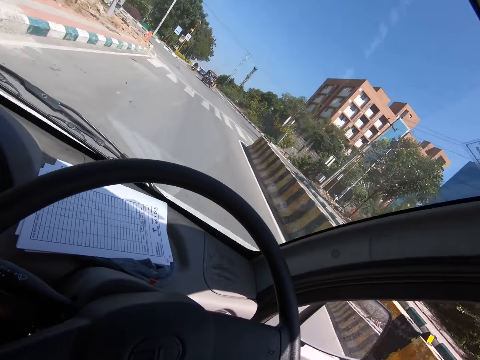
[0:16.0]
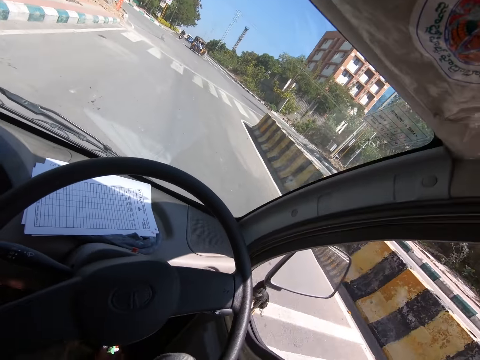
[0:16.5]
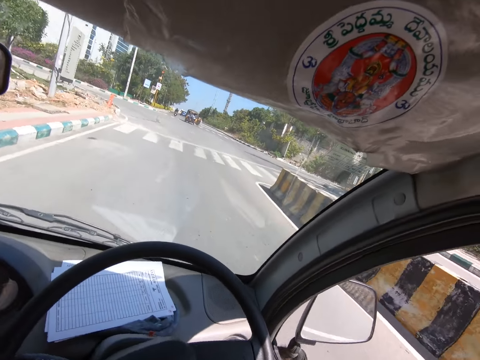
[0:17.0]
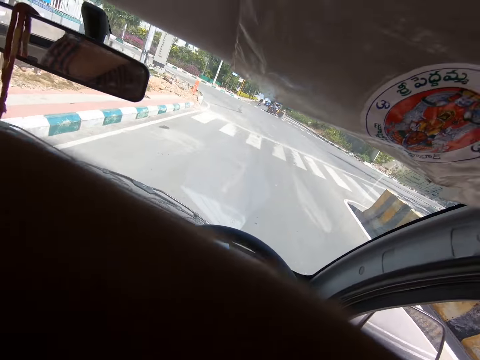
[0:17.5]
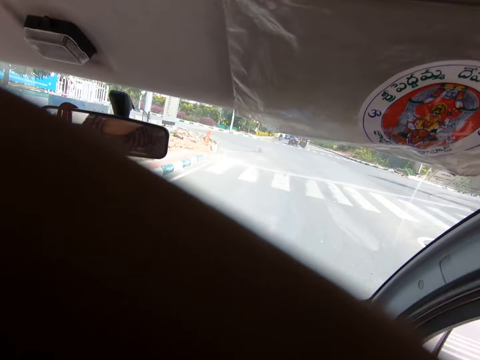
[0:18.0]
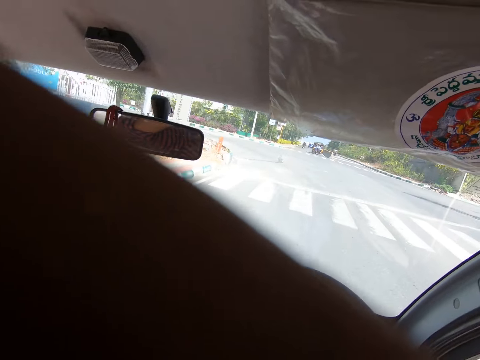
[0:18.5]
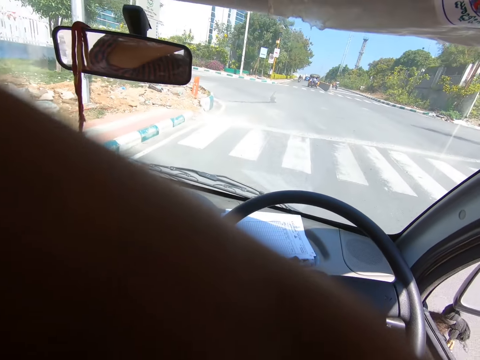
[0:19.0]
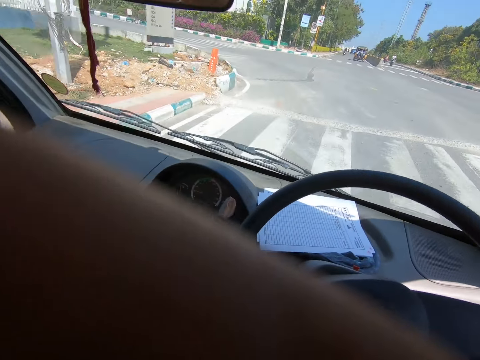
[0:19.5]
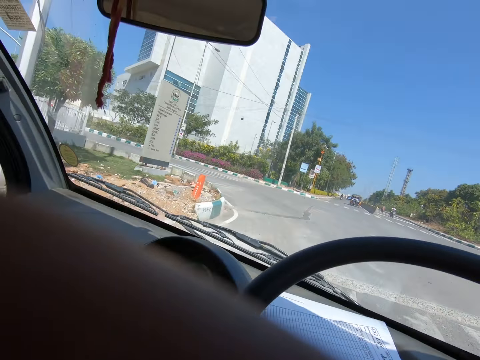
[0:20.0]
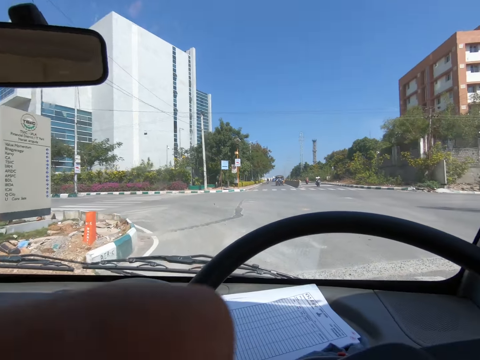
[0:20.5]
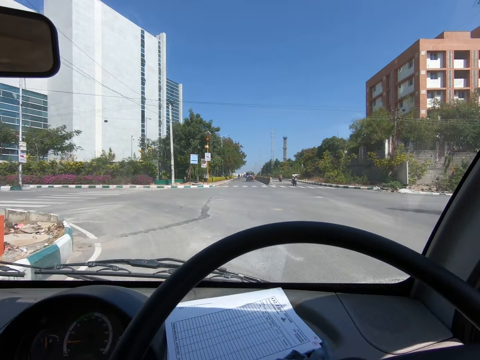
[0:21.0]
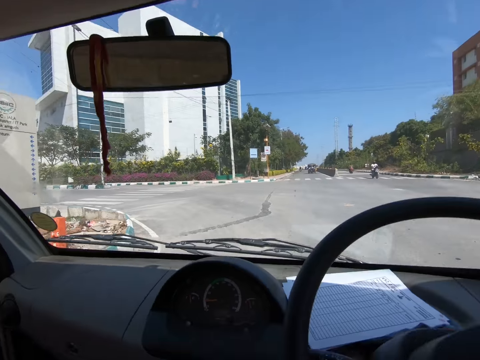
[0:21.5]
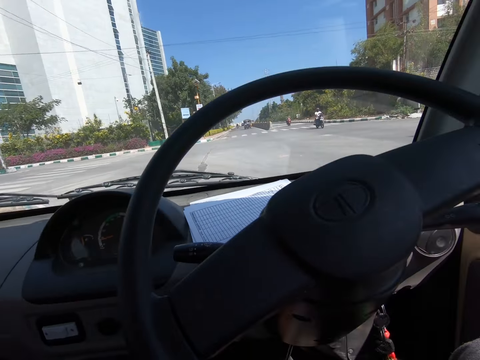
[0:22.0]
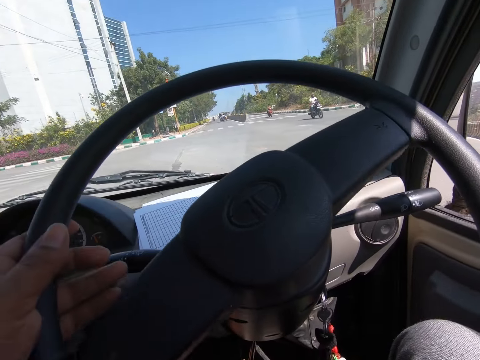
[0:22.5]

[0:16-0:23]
The camera wearer touches his head with his left hand.

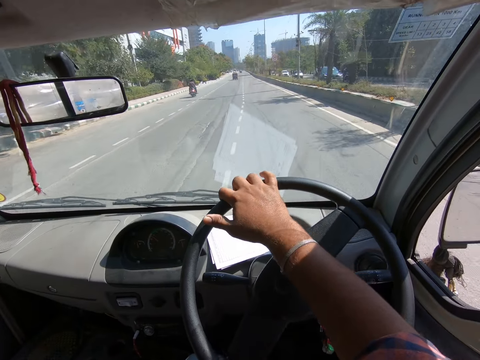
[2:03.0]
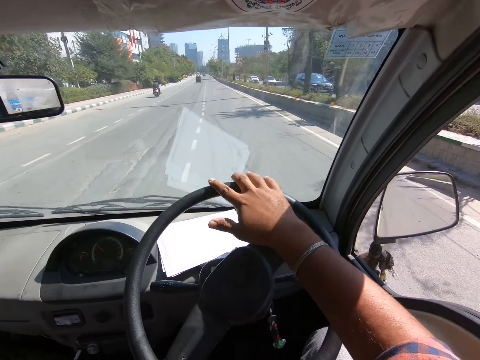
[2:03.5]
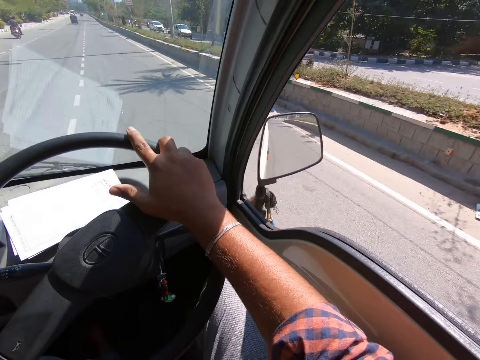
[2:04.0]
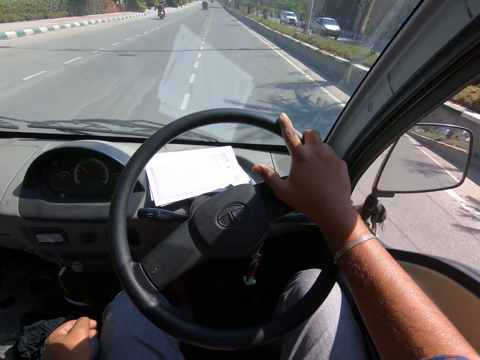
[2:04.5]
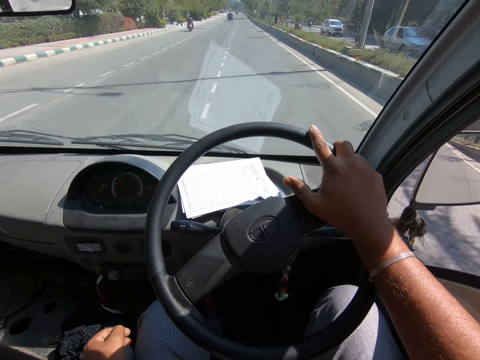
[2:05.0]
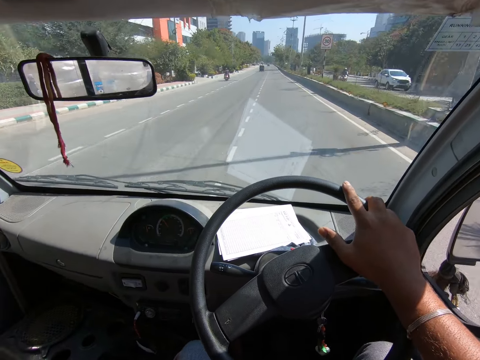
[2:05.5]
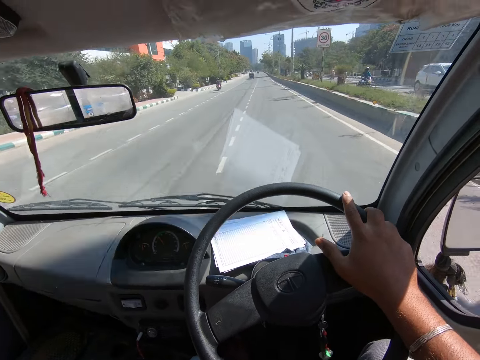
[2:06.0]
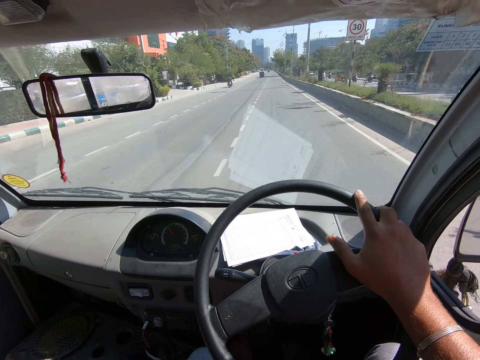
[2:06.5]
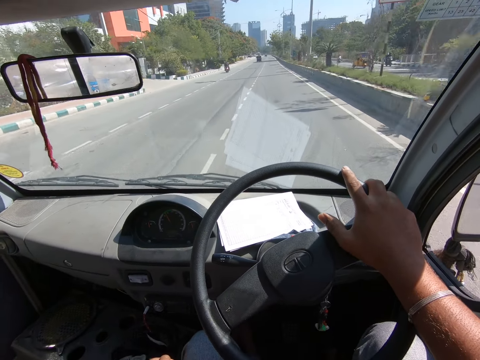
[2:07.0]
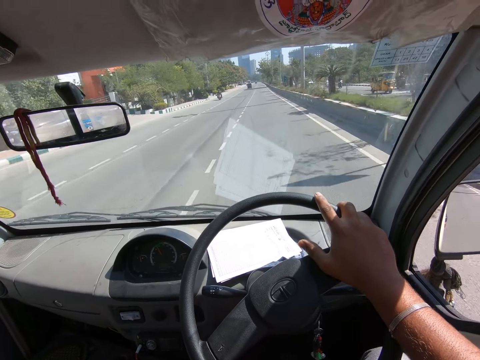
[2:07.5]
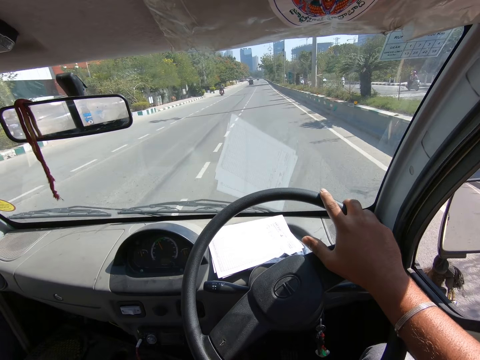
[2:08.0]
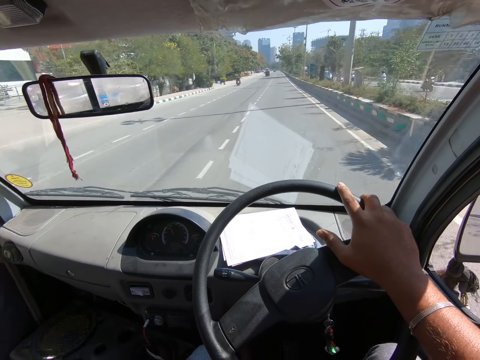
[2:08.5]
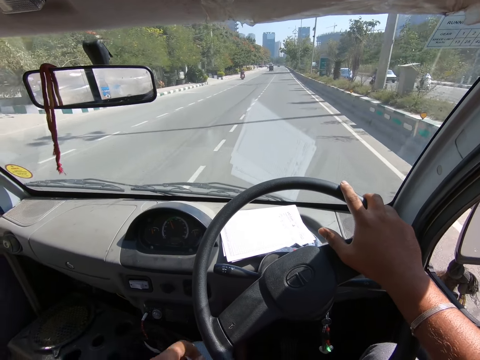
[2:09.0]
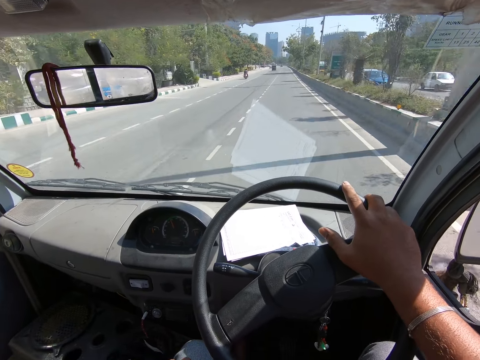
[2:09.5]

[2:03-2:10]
The camera wearer holds the gear with his left hand.

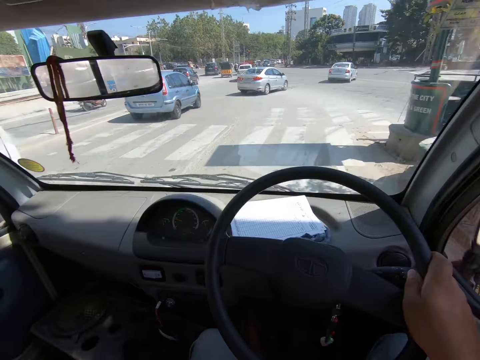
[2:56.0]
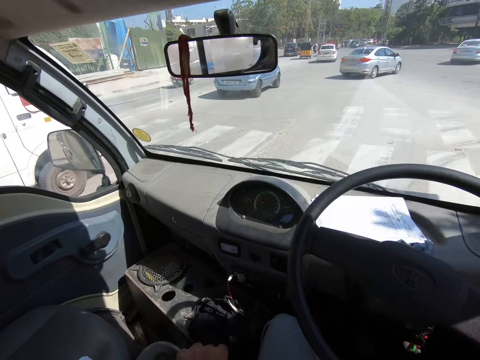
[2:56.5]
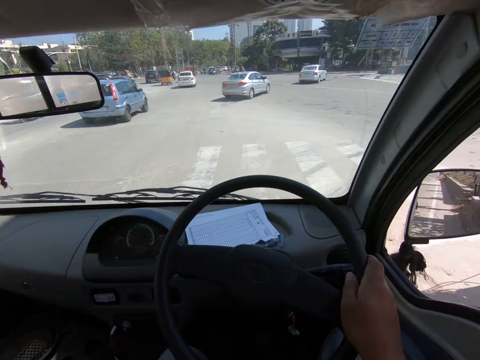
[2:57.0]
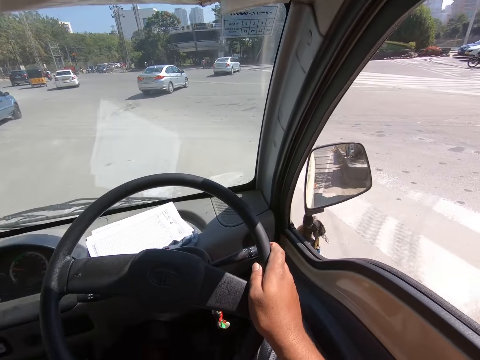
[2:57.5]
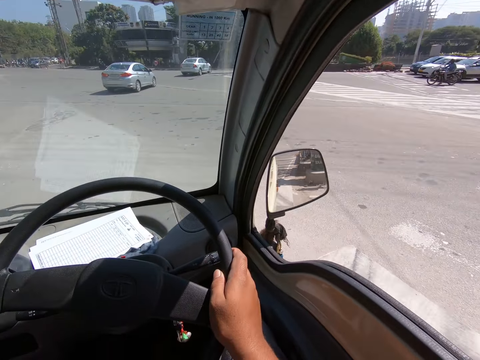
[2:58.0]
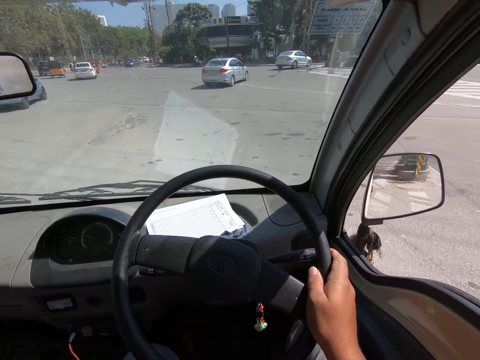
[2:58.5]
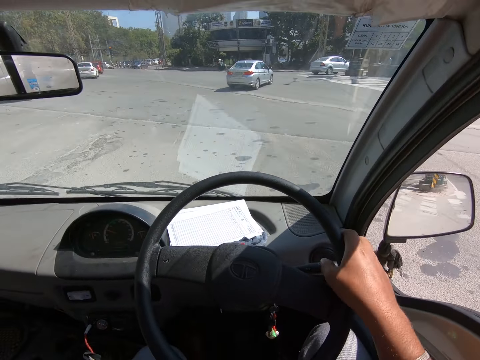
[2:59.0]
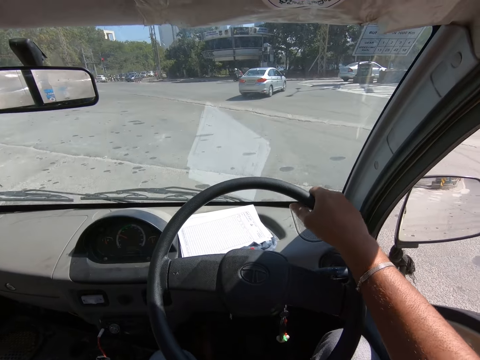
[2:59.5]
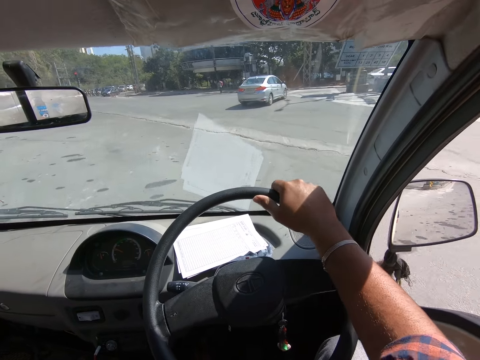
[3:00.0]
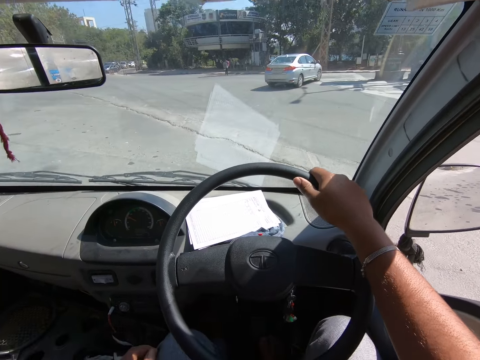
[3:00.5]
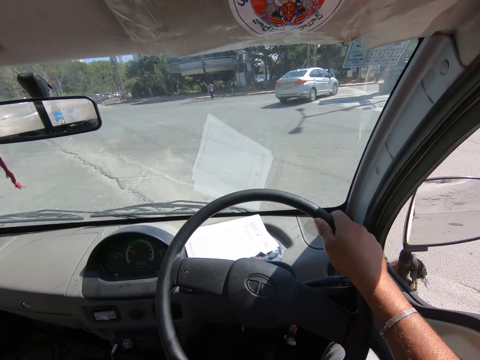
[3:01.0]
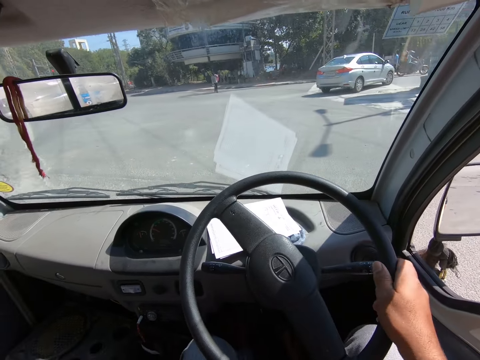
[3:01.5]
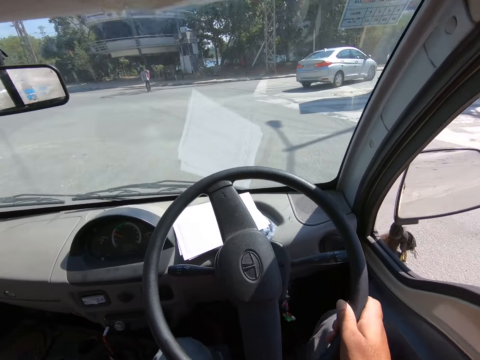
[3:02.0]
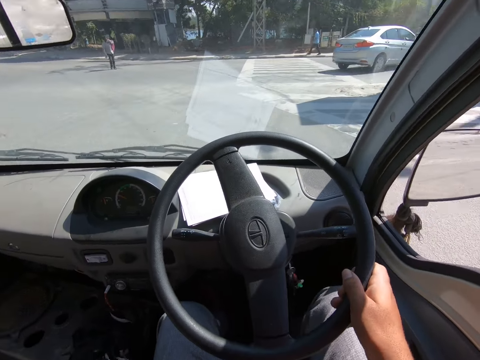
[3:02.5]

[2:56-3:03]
The camera wearer turns the car along the road with both hands.

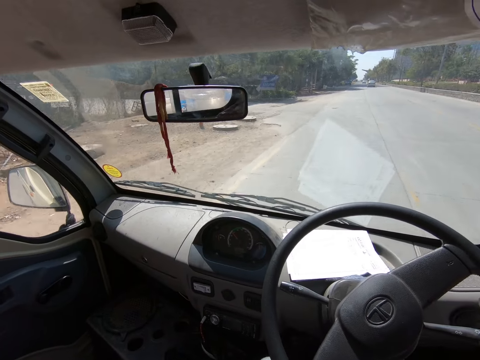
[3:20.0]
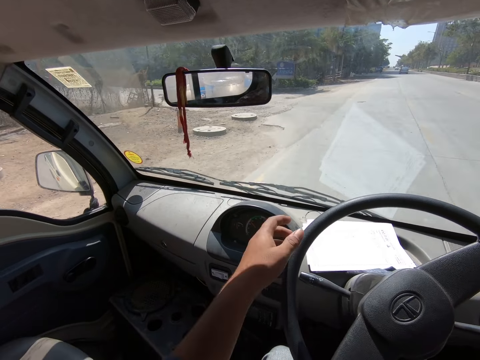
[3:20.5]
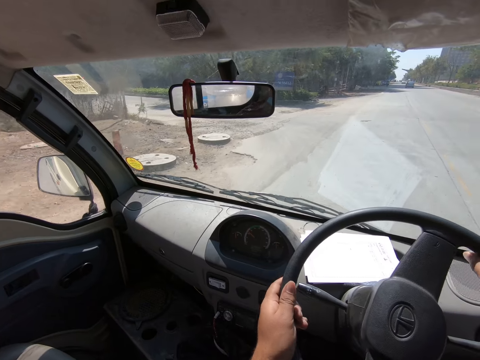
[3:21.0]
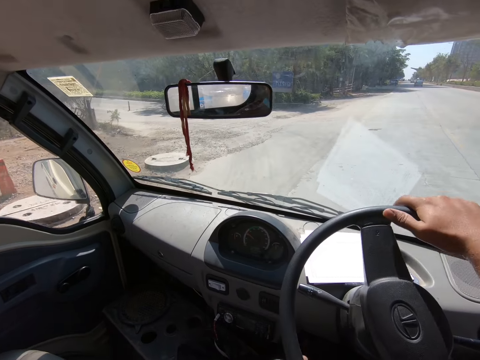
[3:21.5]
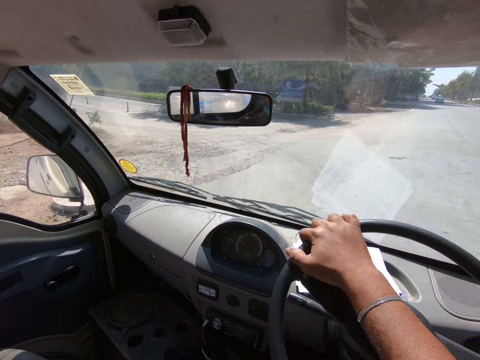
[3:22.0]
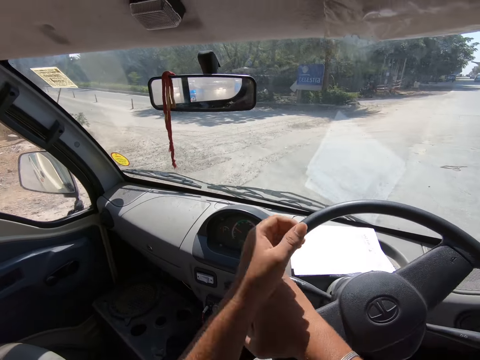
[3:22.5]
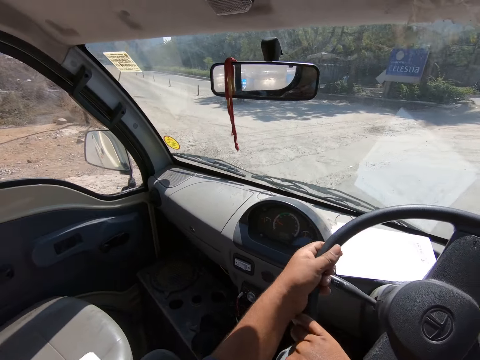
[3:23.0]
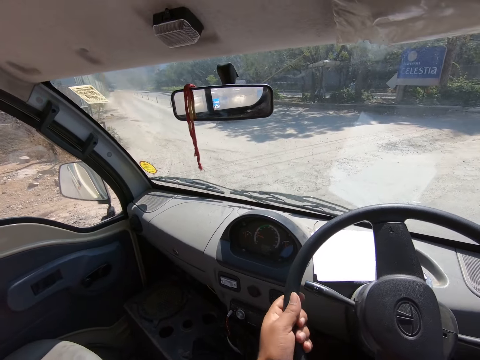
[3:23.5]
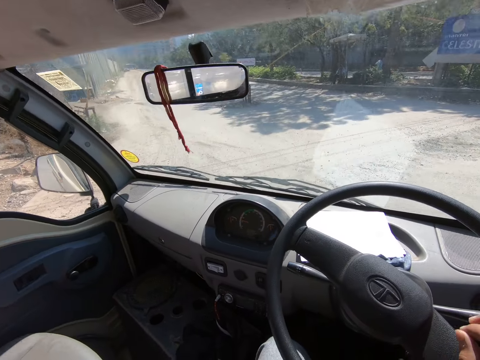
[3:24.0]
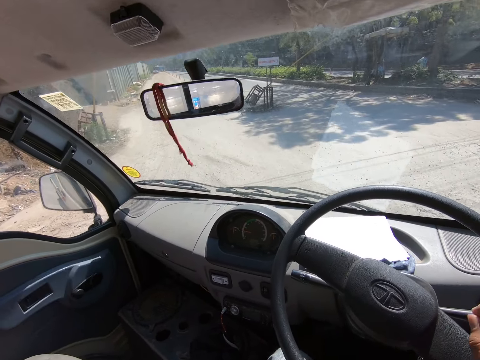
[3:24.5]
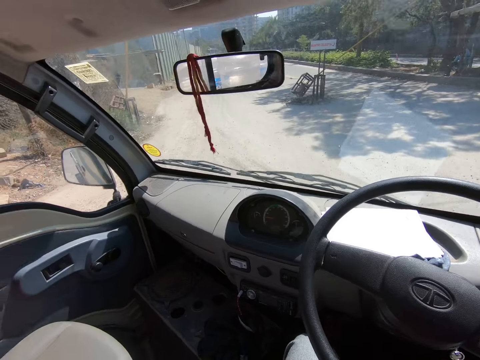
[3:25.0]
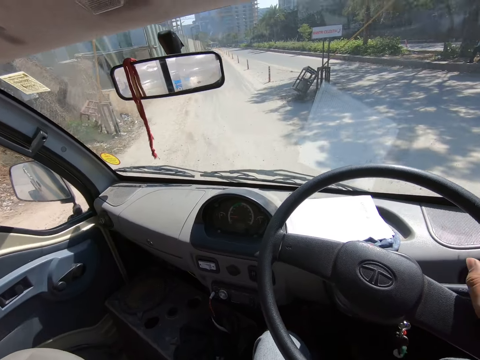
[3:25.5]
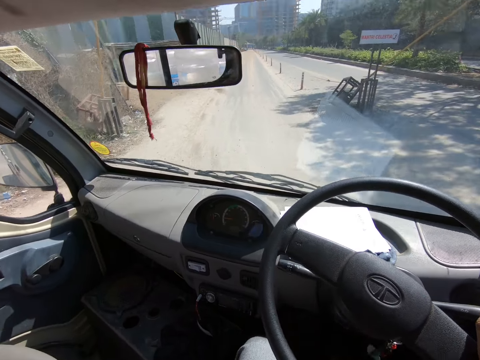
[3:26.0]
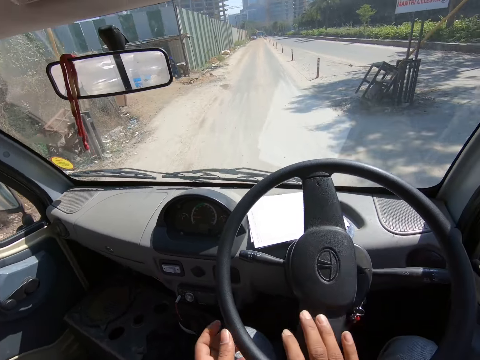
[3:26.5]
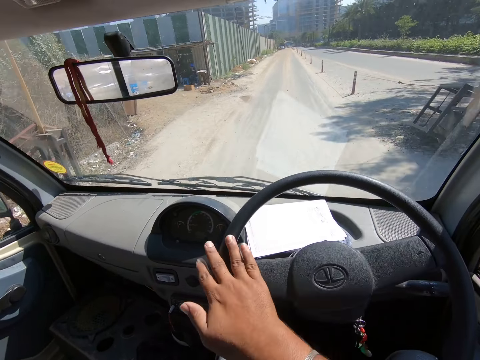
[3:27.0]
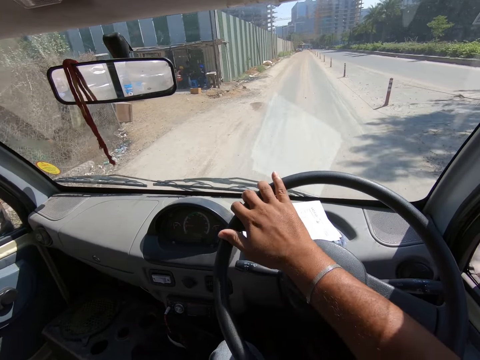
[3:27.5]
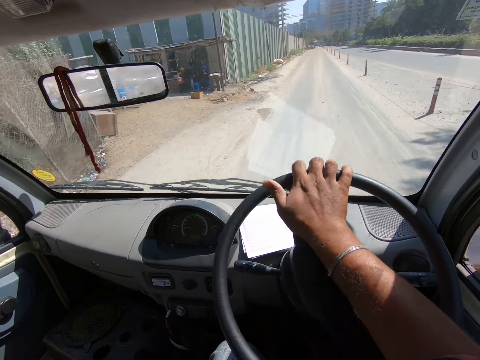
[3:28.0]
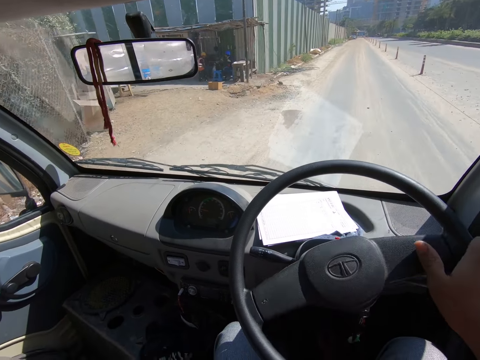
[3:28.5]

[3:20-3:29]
The camera wearer turns the car along the road with both hands. He drives the car on the road with his right hand.
